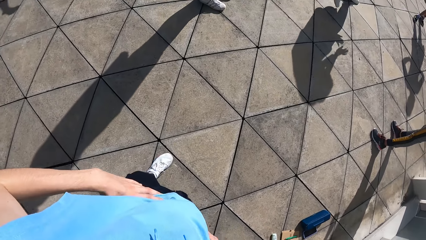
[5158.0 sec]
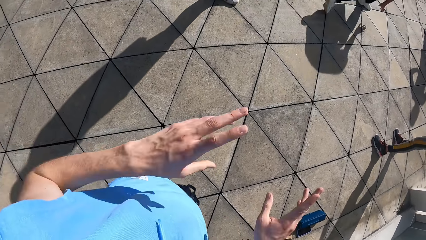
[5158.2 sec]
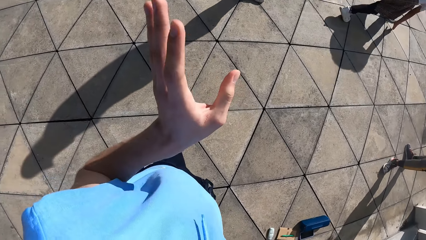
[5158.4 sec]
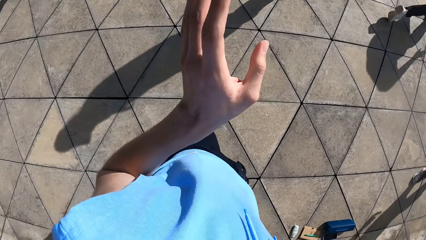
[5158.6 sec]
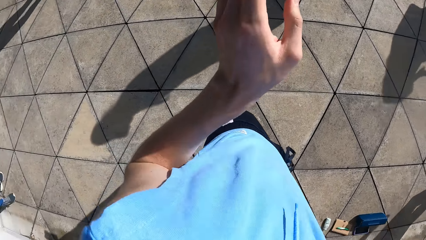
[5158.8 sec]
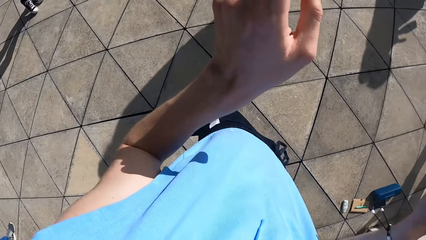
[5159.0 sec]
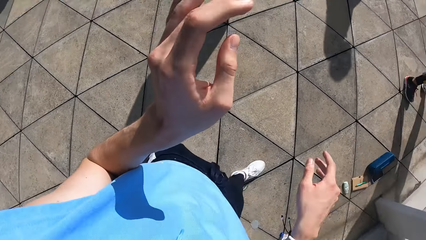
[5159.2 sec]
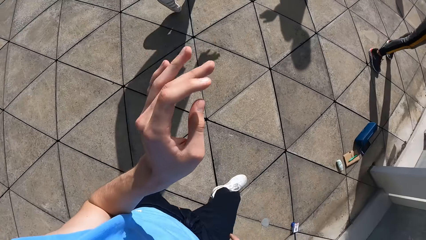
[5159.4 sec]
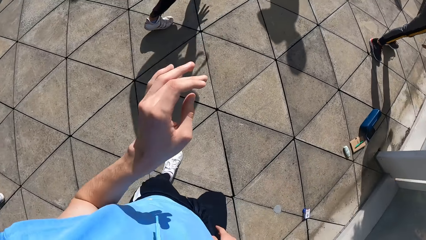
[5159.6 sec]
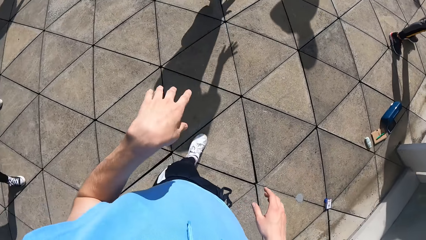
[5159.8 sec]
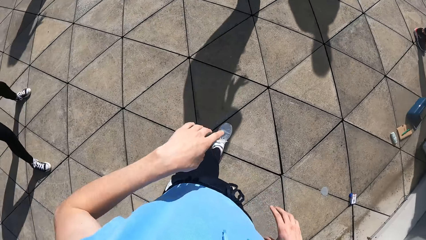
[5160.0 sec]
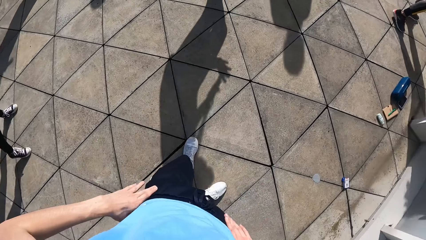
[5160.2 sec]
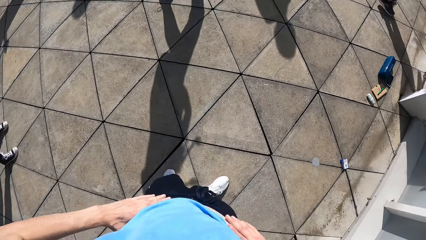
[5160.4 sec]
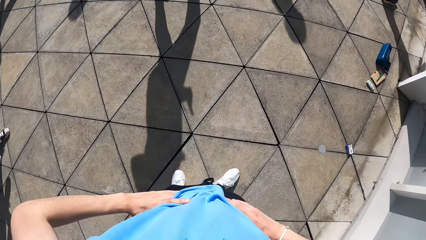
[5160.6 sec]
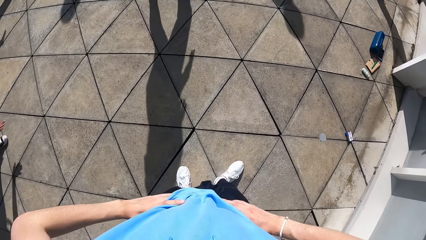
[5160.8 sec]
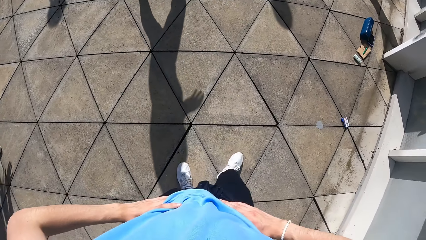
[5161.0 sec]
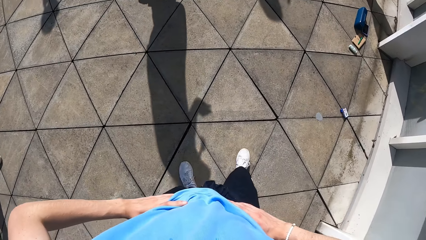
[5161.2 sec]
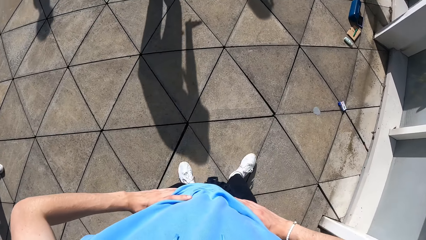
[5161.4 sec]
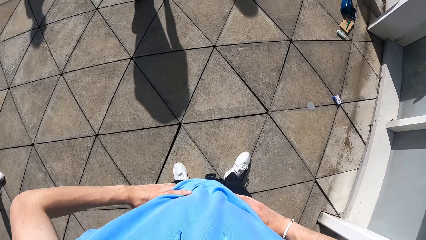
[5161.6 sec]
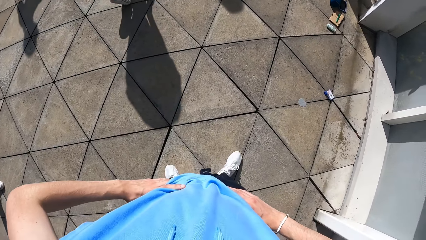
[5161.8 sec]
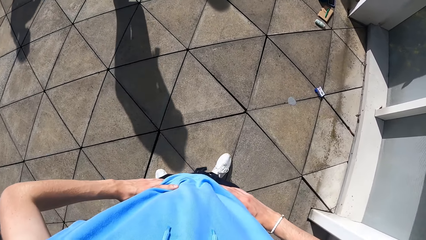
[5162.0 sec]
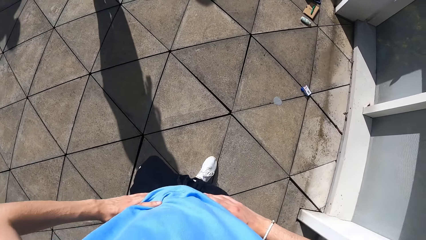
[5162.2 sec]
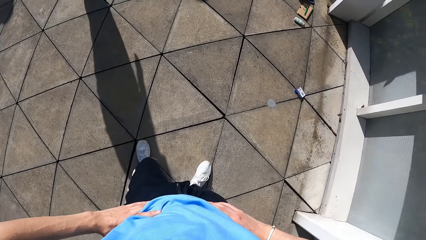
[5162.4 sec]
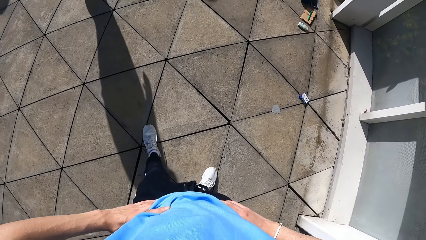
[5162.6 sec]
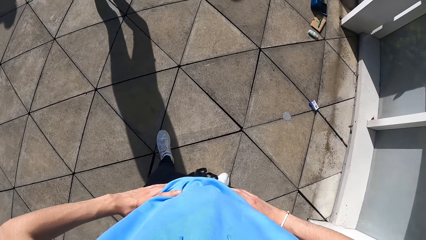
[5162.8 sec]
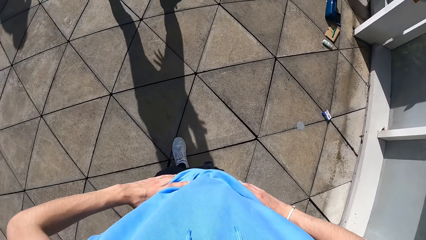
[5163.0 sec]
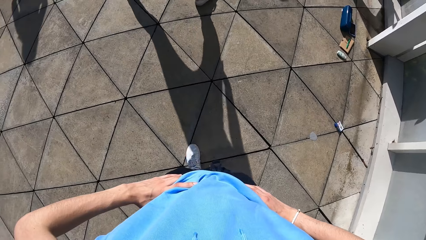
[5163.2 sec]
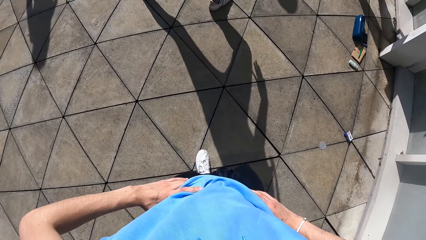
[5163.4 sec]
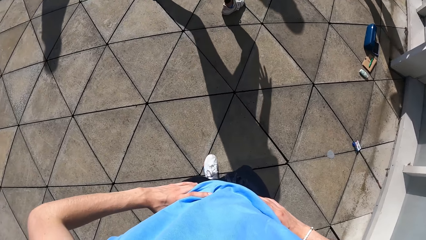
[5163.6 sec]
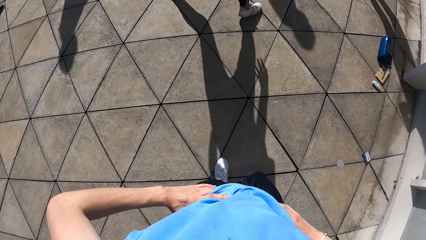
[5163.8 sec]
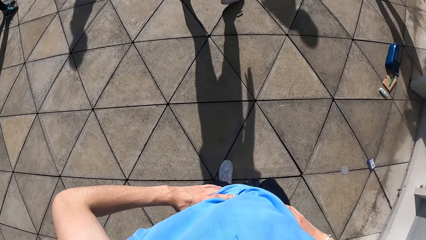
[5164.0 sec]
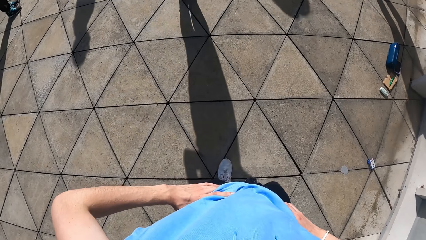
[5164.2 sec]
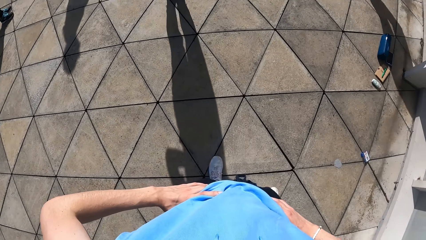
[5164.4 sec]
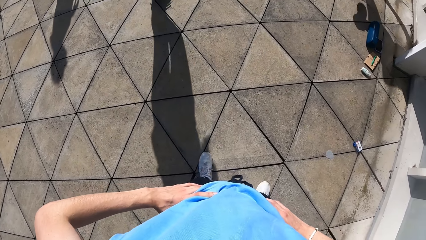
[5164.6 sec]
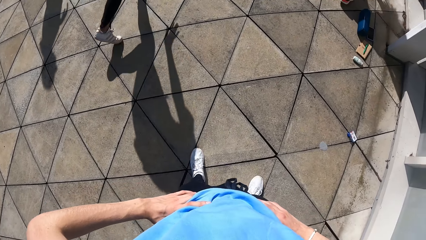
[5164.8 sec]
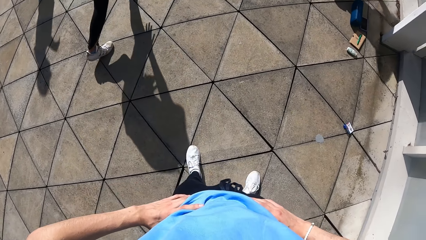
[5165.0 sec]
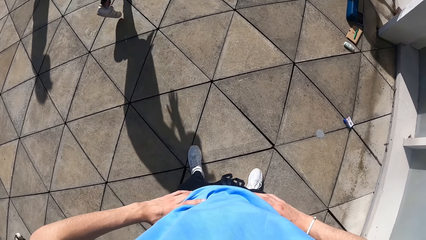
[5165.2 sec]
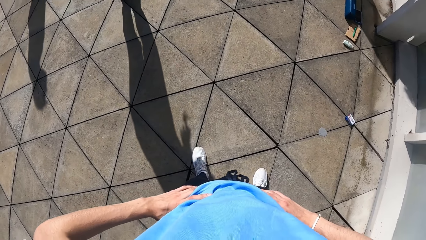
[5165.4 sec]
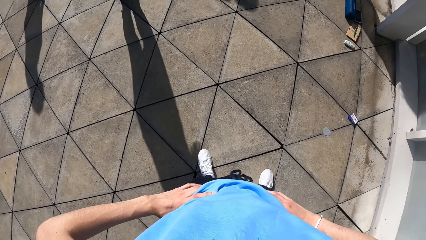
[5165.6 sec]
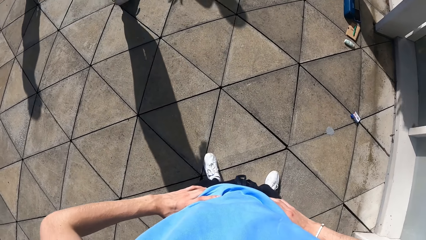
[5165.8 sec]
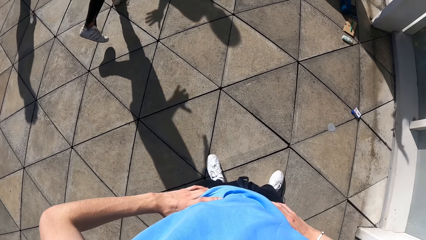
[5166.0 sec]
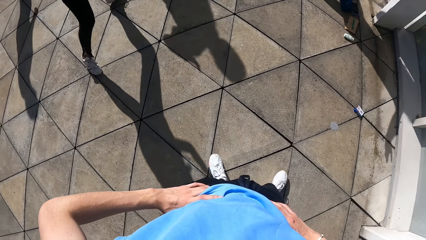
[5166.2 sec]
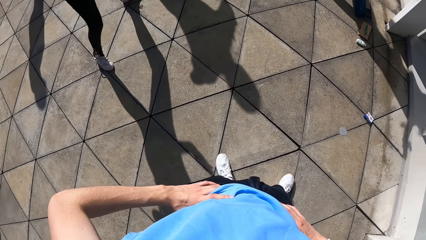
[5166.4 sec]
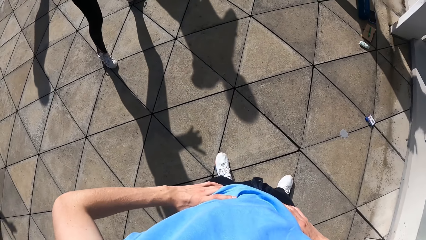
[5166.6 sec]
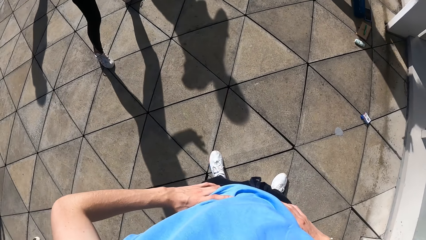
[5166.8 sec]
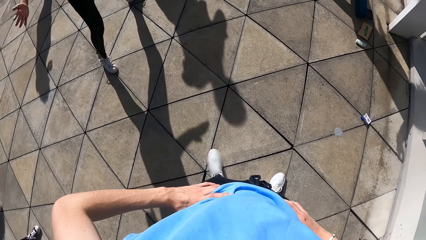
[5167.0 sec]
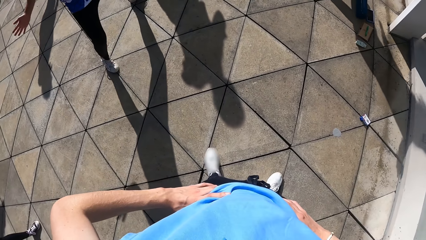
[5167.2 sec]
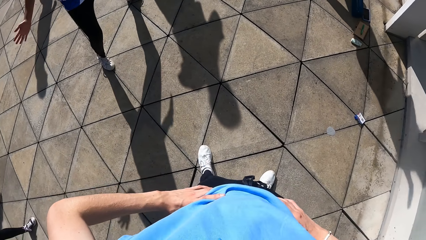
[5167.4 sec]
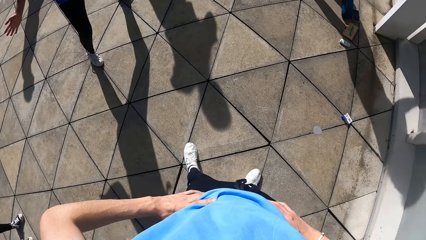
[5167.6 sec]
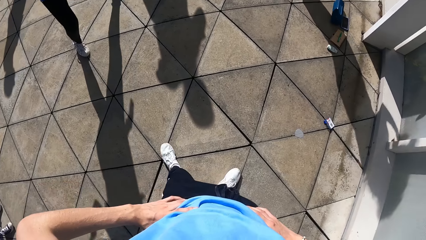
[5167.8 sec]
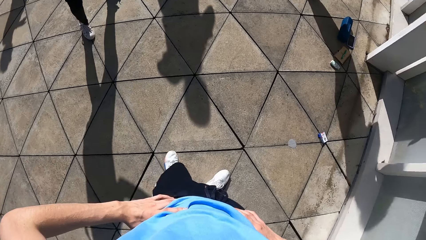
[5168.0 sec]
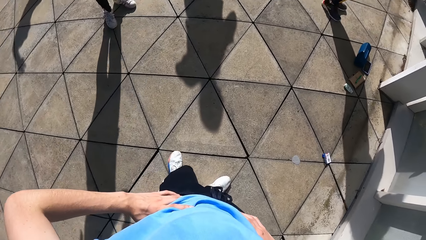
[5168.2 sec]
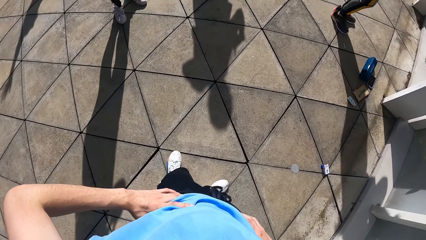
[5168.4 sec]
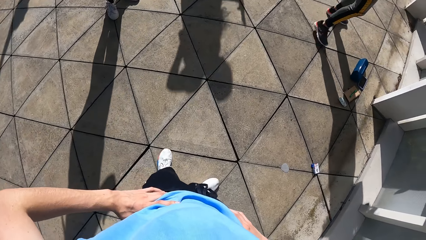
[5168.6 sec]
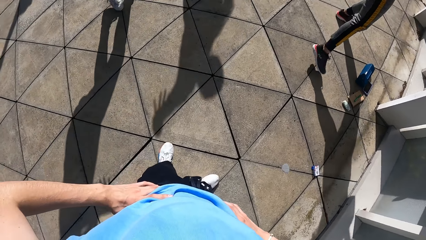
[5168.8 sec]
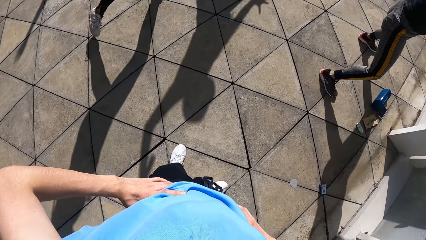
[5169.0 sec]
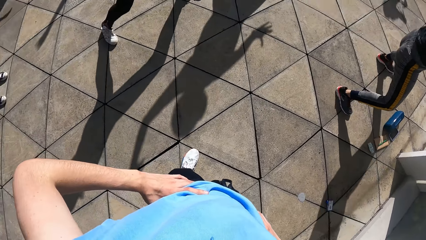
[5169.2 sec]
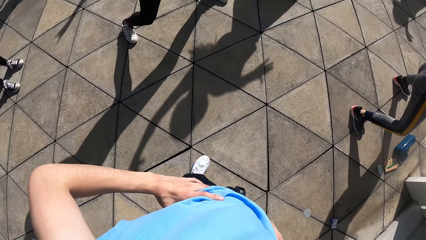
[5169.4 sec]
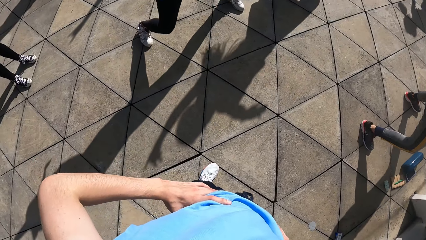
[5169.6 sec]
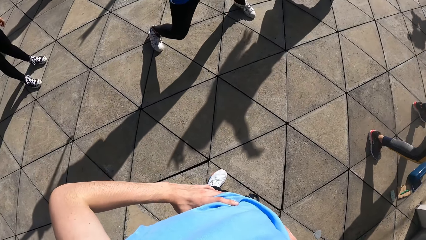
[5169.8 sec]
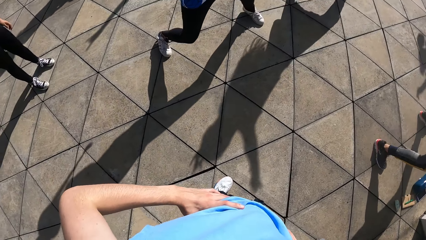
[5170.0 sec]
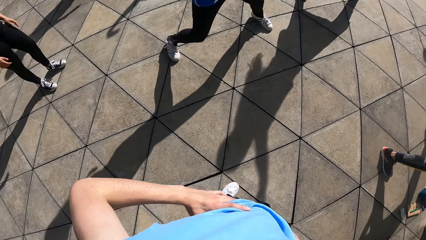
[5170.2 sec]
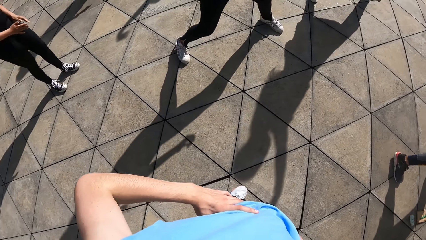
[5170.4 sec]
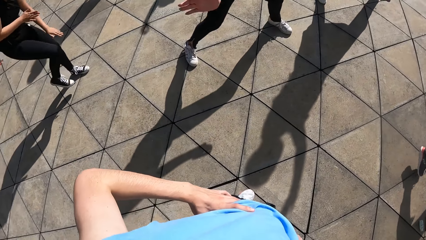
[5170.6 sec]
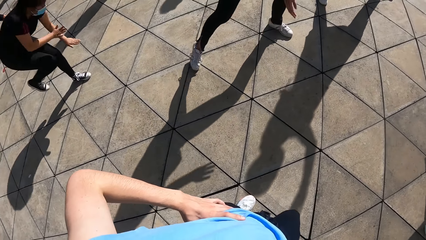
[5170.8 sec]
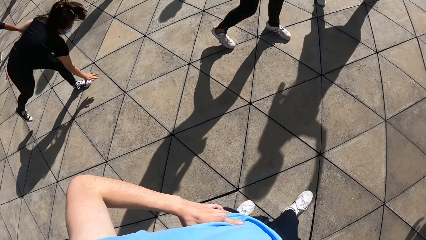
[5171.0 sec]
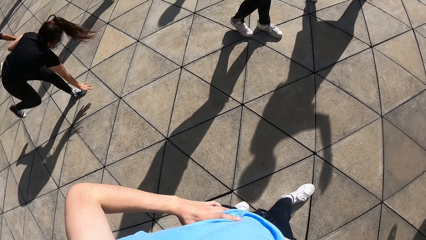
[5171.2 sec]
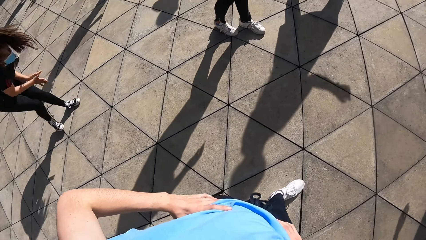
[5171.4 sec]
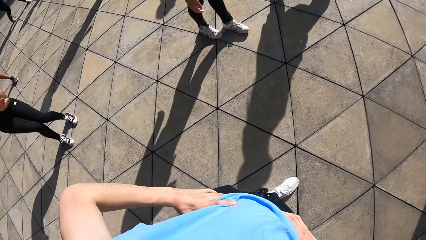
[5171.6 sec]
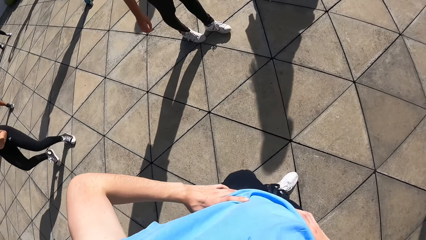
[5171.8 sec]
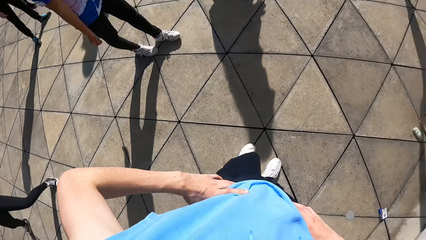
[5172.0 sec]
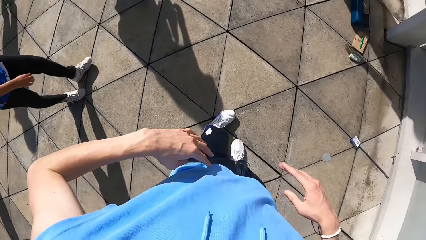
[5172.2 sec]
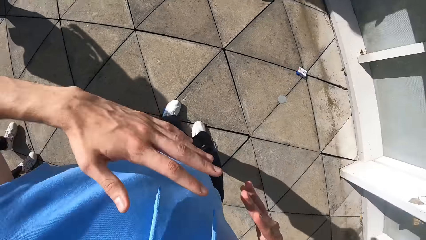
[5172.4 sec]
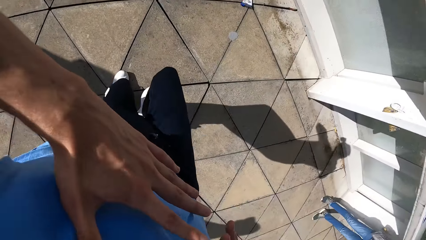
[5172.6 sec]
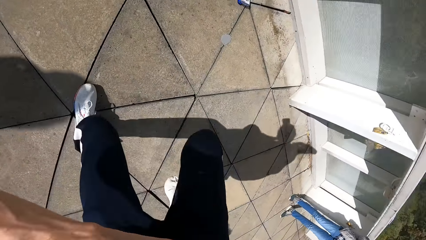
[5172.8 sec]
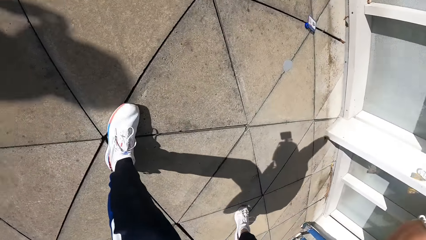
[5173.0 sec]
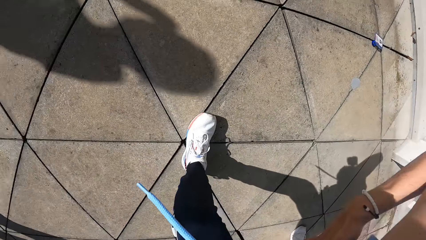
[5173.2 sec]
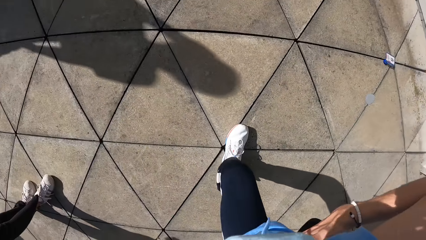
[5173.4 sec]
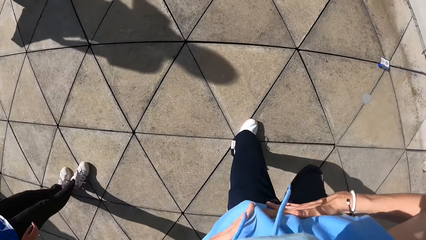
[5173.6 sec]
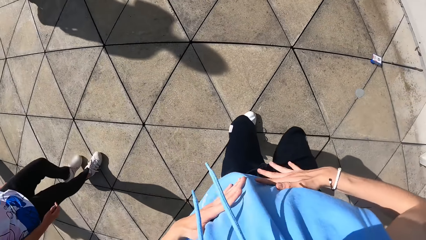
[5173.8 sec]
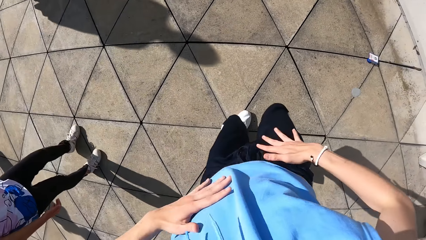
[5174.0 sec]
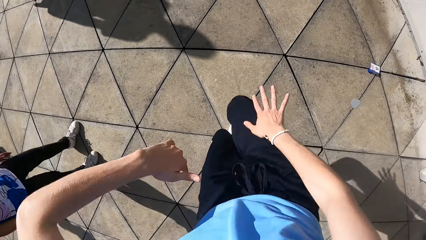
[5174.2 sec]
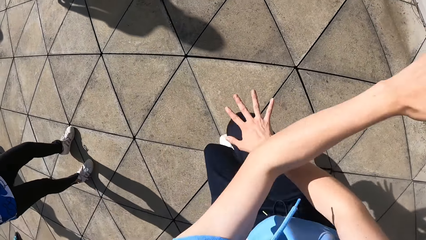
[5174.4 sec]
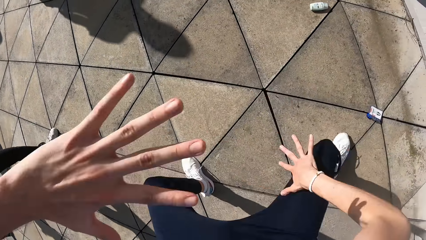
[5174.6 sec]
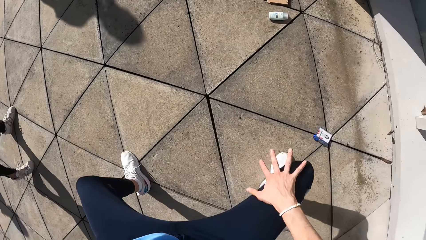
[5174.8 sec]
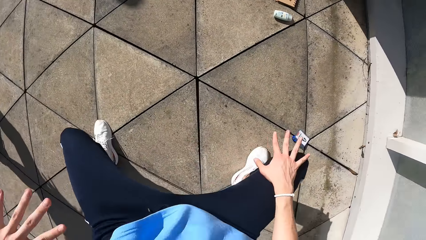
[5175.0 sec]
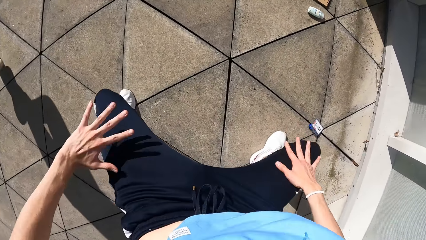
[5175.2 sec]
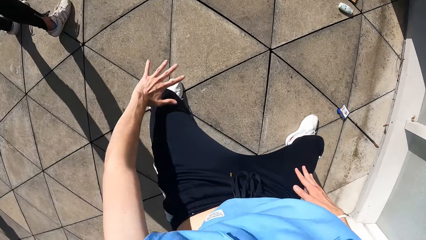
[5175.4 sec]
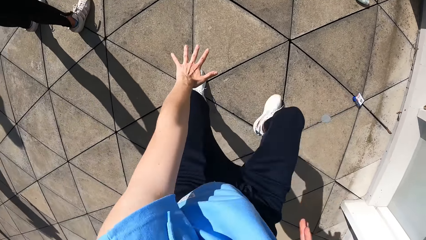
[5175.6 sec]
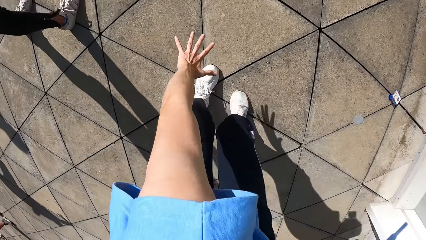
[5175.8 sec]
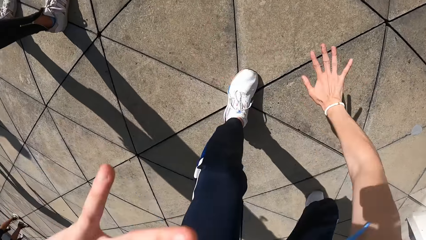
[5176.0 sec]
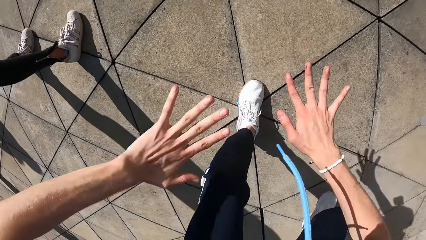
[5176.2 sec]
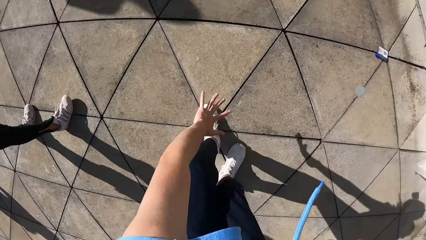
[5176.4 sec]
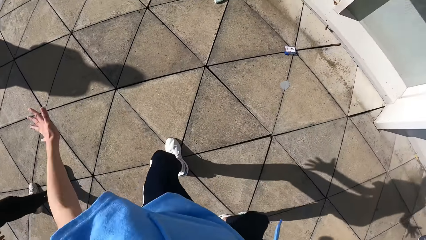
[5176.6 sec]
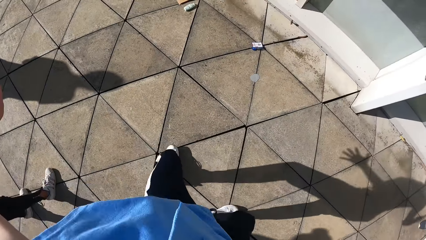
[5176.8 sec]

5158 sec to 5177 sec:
The camera wearer raises his hands. He walks backwards on the floor. He dances on the floor. He walks forward on the floor. He dances on the floor. He walks forward on the floor. He exercises on the floor.
